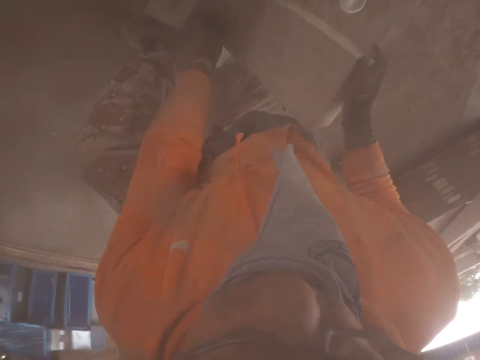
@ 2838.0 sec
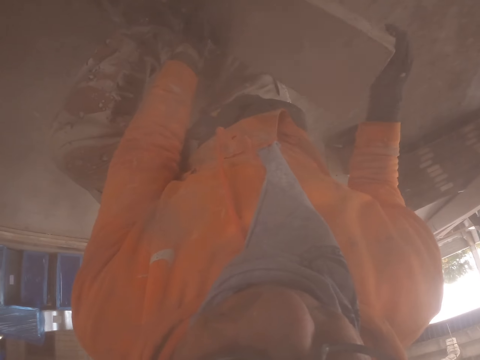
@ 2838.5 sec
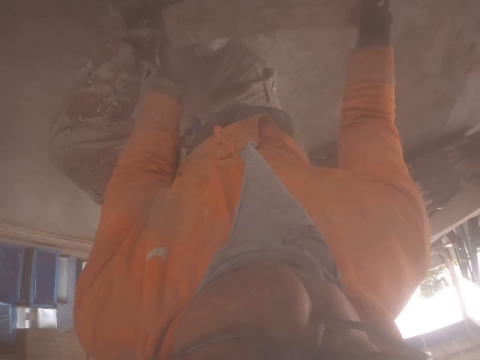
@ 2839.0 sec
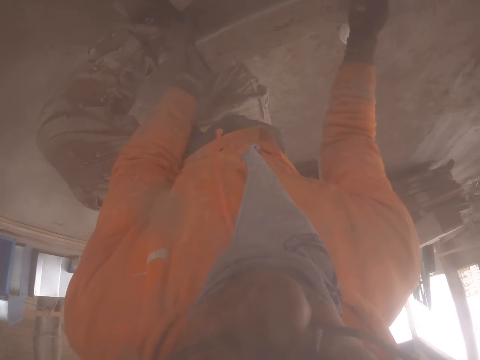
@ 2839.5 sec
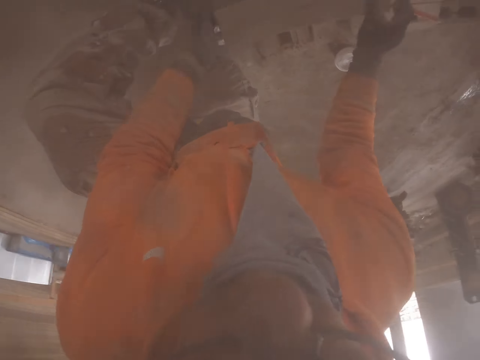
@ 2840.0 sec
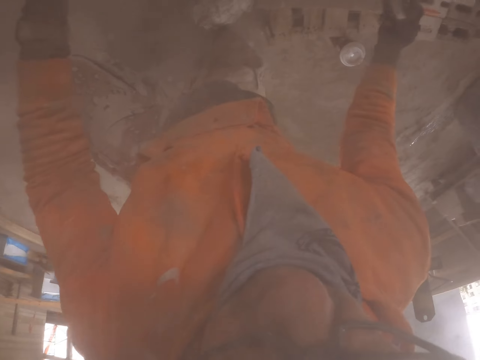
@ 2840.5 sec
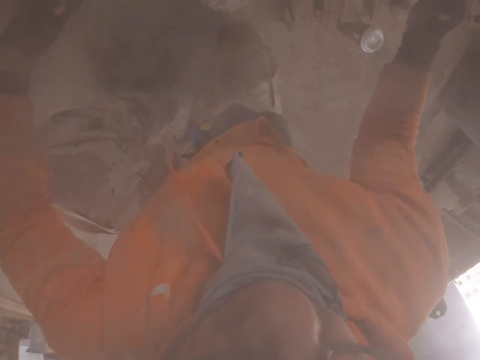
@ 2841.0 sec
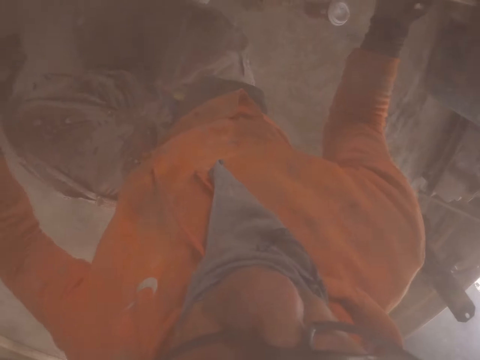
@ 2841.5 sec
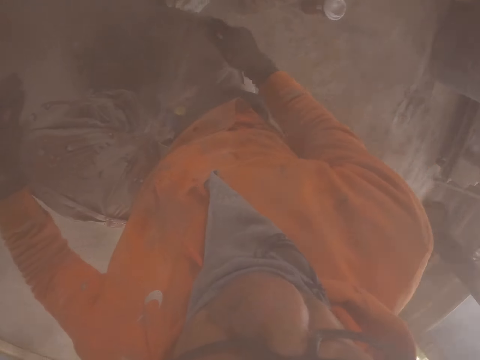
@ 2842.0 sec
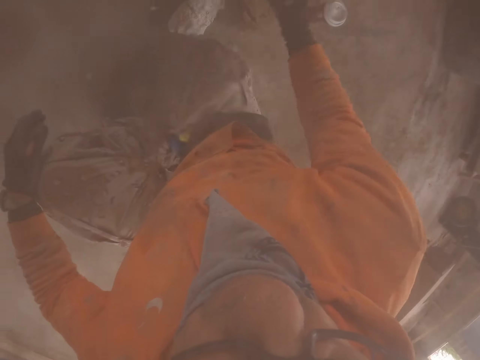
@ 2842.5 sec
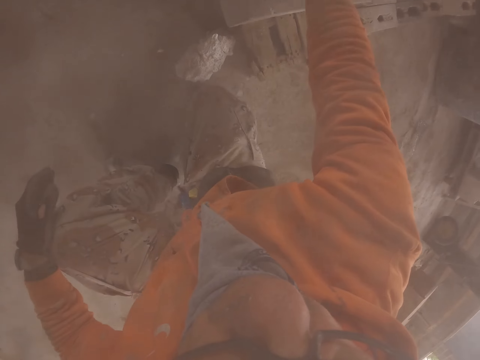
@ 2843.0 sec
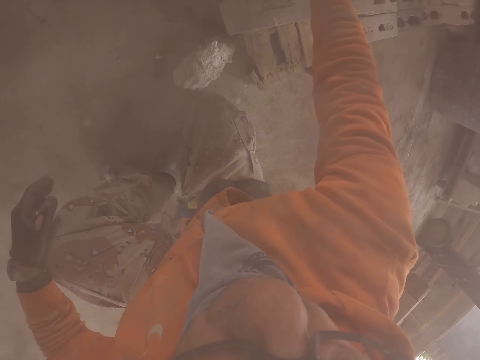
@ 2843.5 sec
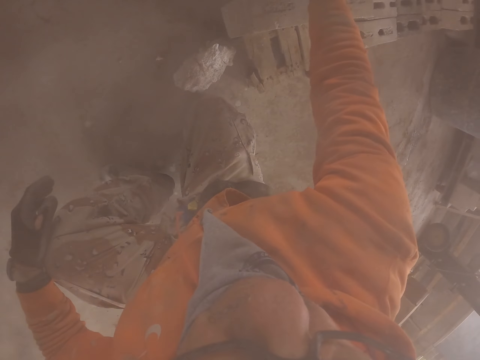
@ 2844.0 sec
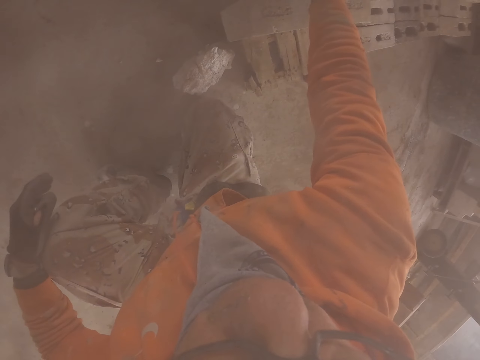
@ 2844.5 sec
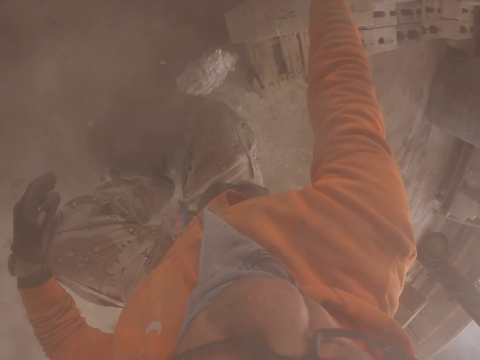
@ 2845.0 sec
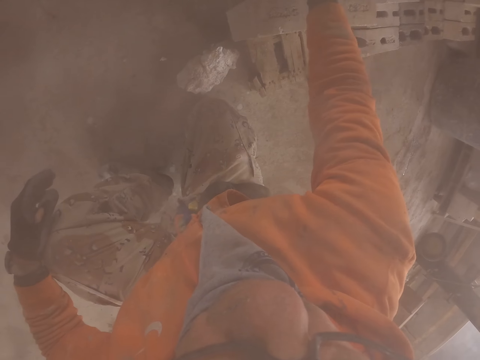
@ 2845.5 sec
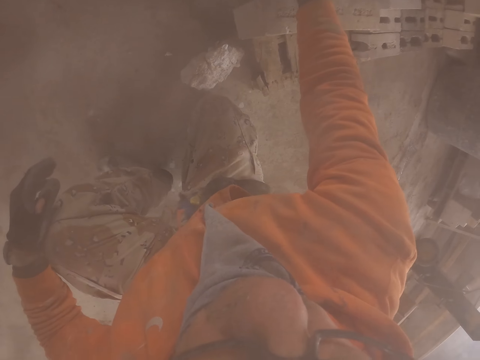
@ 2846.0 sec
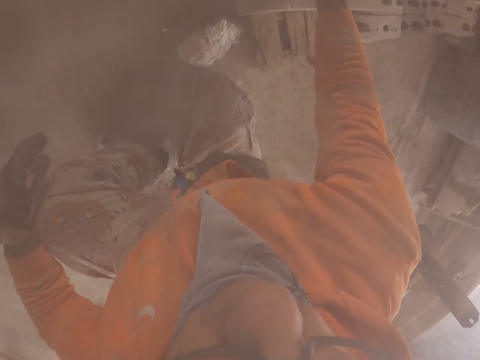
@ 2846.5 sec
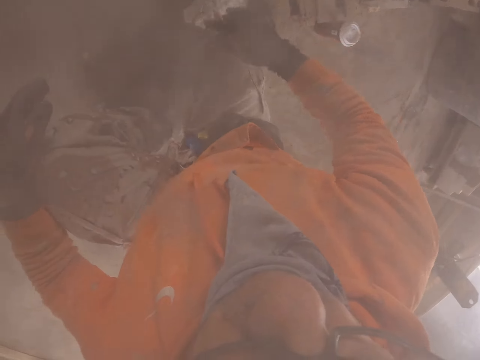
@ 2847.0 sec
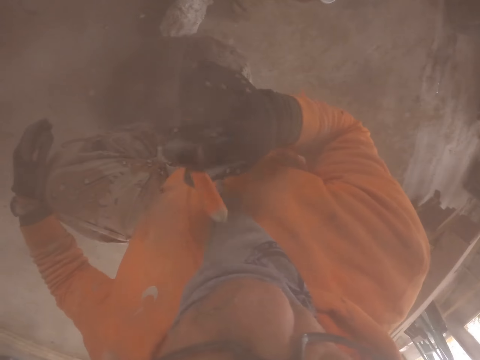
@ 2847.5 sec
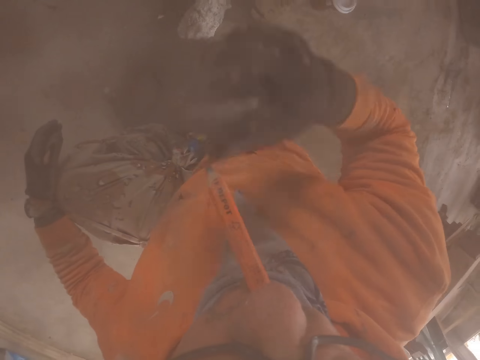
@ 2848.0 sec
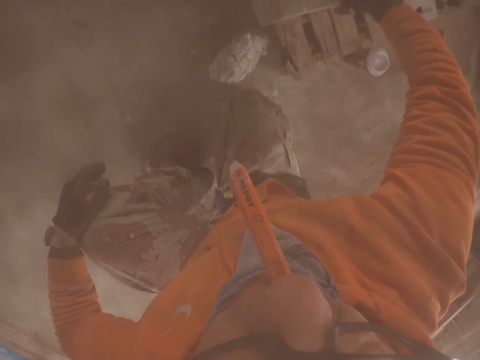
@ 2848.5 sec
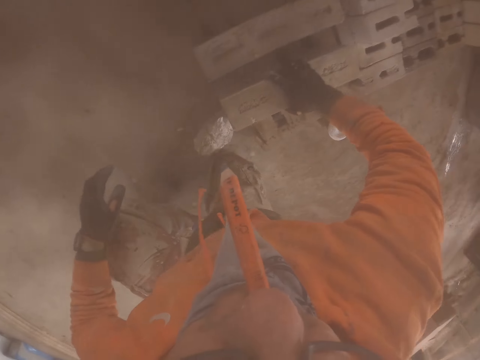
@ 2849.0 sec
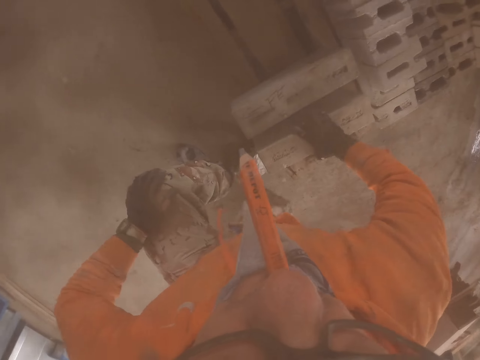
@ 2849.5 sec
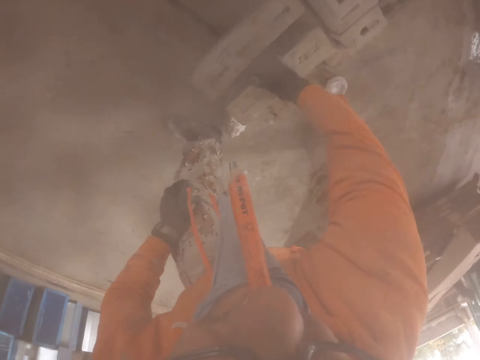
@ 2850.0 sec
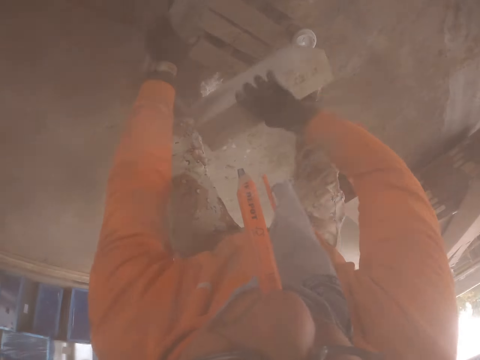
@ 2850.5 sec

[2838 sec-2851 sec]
The camera wearer kneels down. He marks the brick with the pen. He puts a highlighter on his mouth. He picks the bricks.

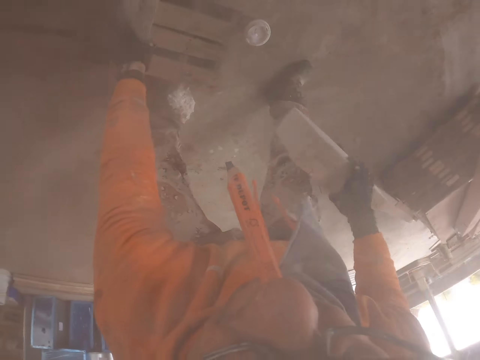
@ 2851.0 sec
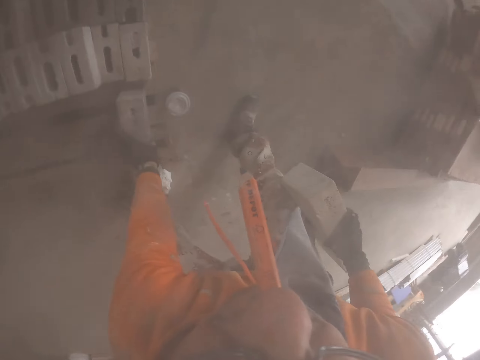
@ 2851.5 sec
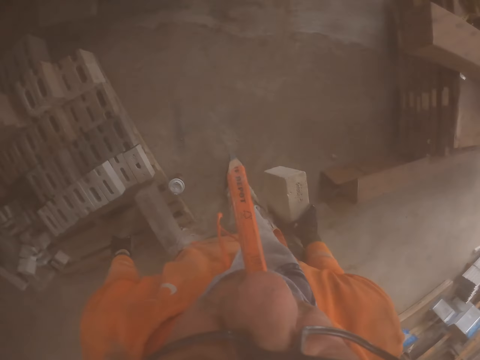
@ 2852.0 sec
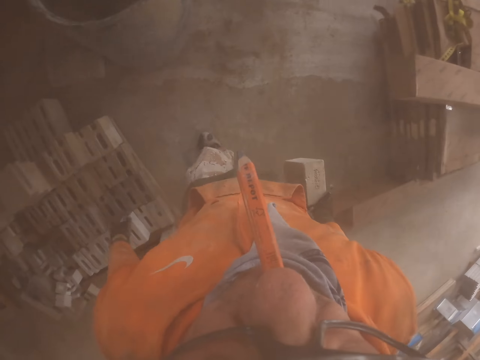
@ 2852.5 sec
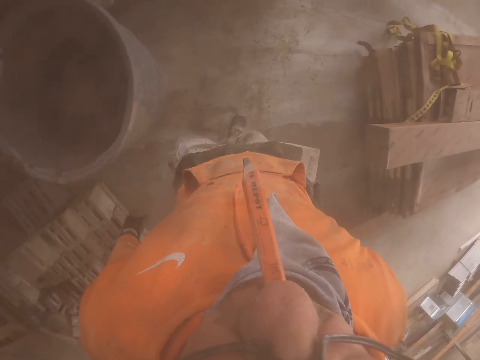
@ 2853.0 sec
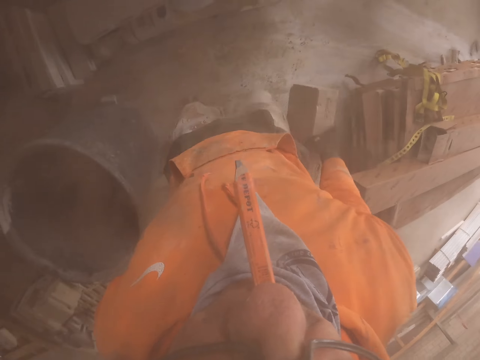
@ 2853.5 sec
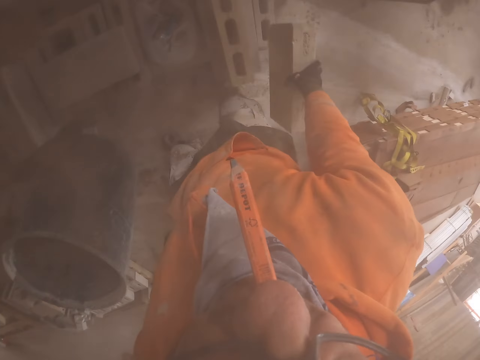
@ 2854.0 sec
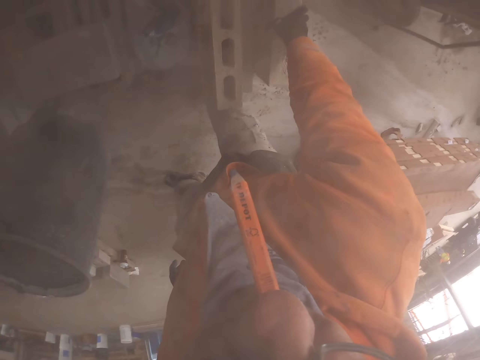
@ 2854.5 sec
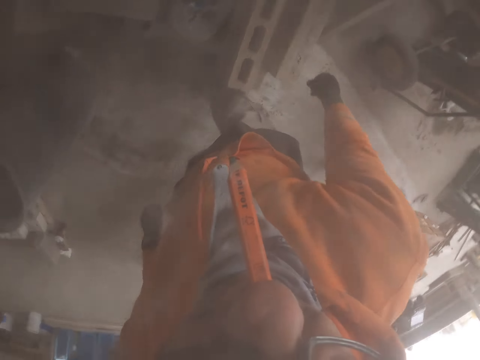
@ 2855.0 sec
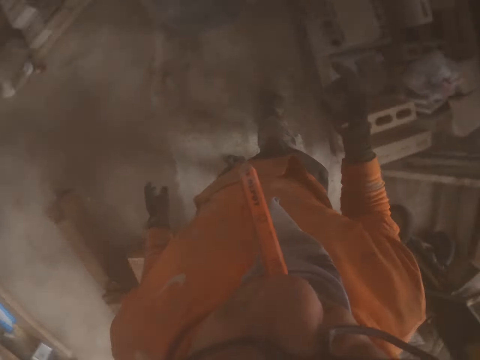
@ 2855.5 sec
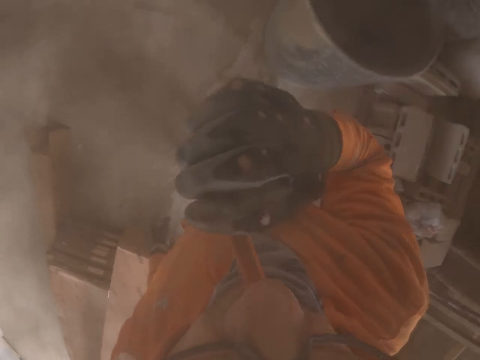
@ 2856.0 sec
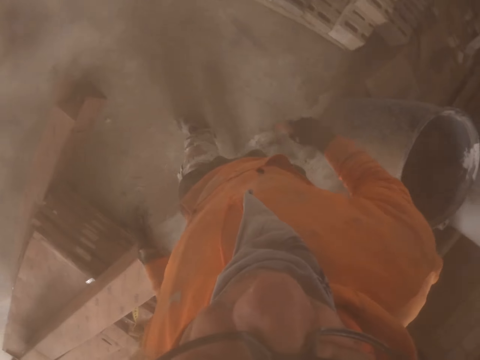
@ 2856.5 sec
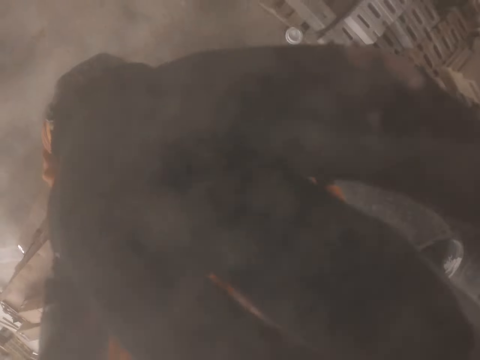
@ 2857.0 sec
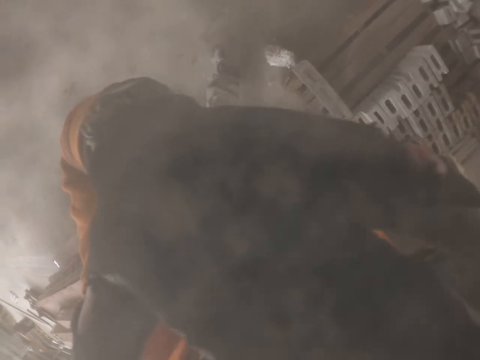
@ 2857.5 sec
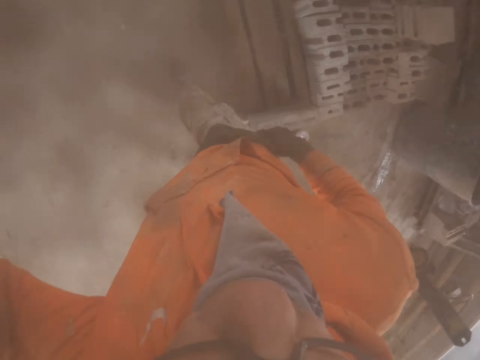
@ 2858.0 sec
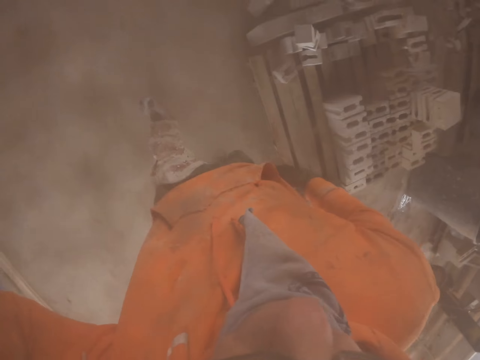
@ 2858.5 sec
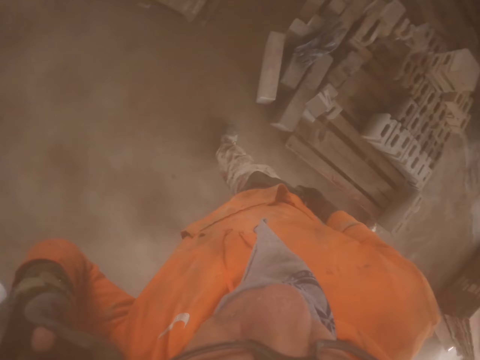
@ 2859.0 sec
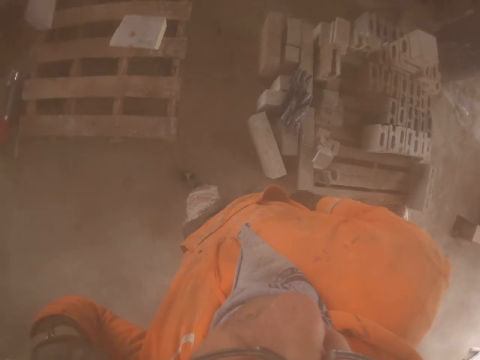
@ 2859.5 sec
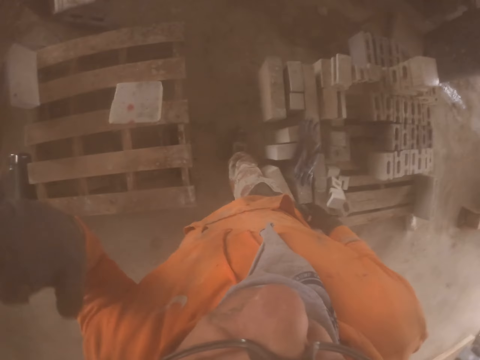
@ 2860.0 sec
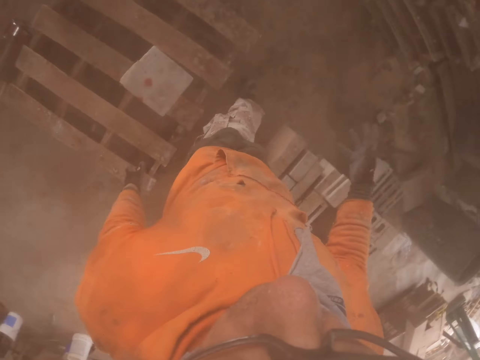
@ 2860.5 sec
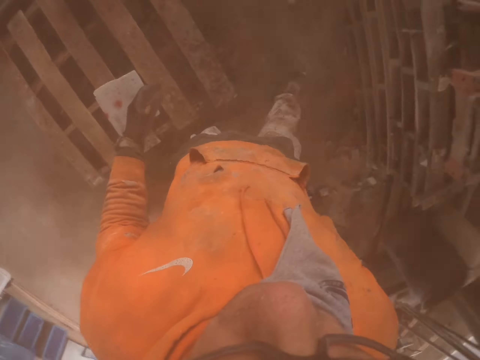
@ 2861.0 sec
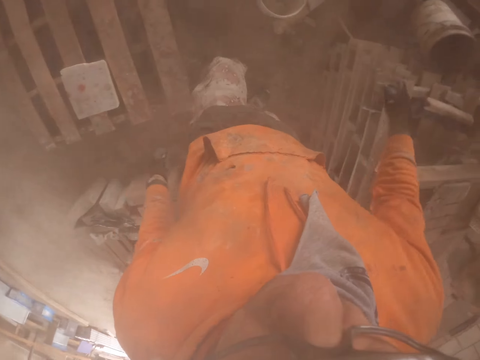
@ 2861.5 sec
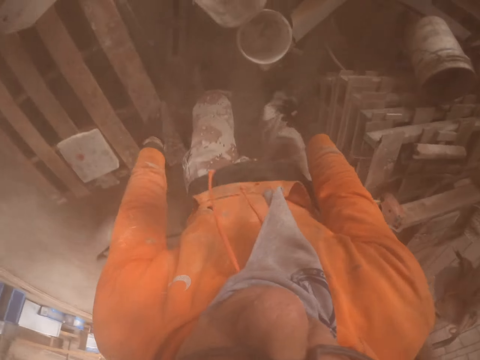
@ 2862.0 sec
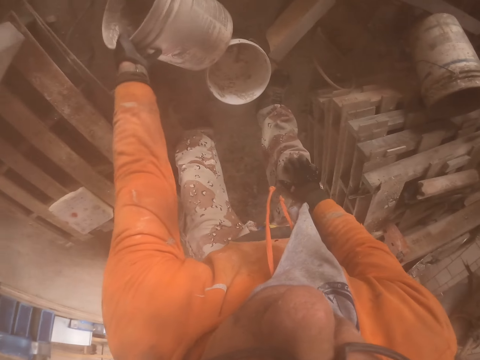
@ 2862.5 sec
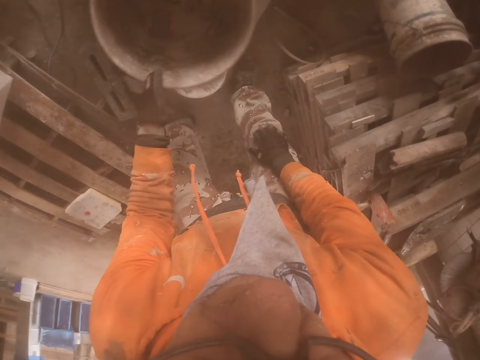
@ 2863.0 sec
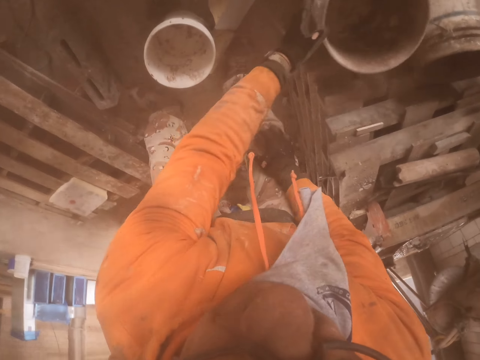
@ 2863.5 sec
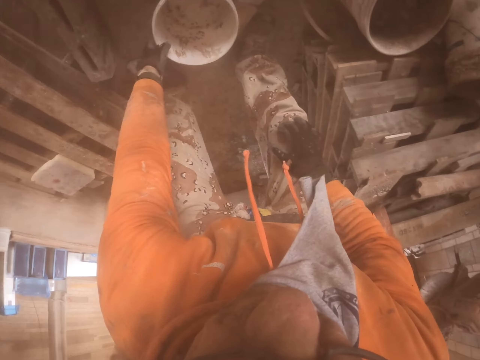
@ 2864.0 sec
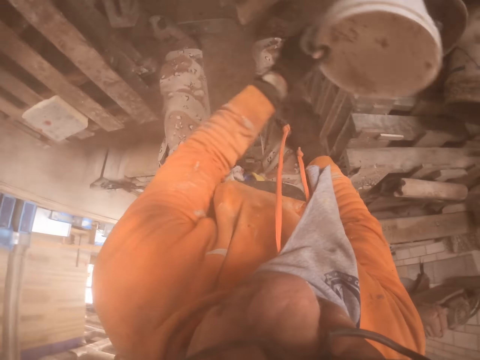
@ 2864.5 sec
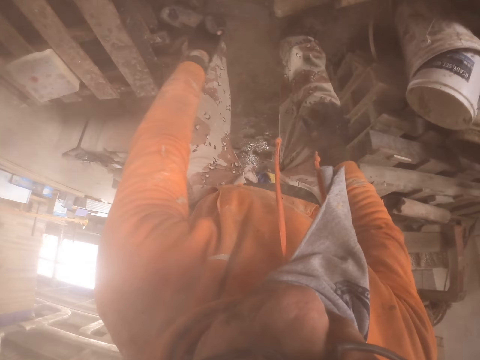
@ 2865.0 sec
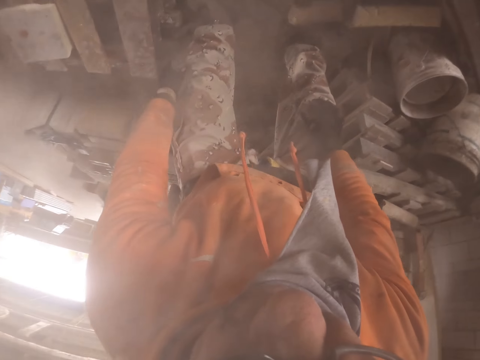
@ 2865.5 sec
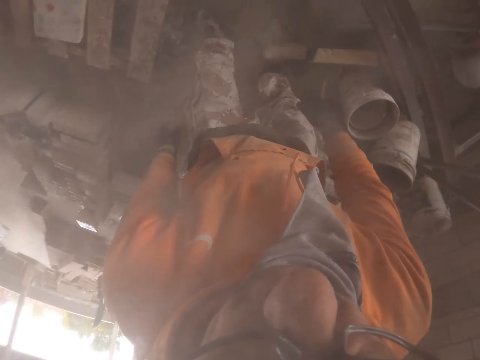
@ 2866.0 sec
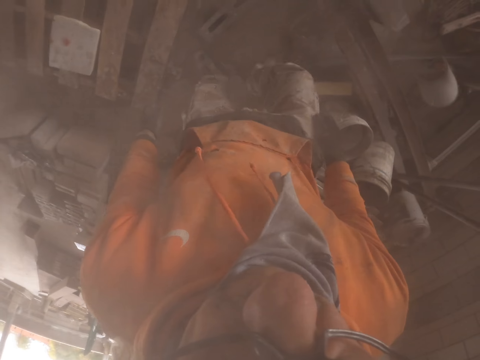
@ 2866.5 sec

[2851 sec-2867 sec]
The camera wearer carries the brick. He walks around. He puts the brick aside. He removes the highlighter from his mouth. He touches his camera. He walks around. He puts the pen in the pocket. He throws a bucket aside and puts the bucket aside.
